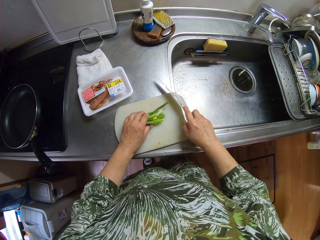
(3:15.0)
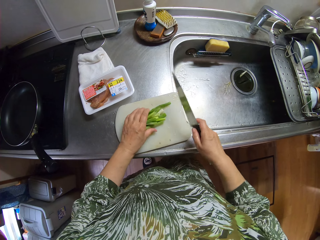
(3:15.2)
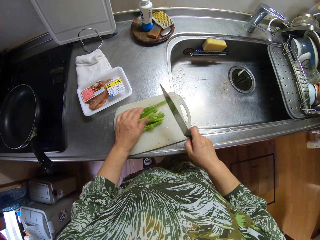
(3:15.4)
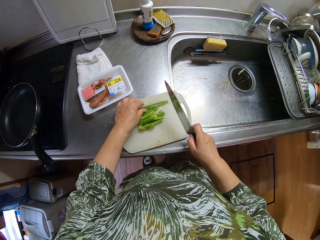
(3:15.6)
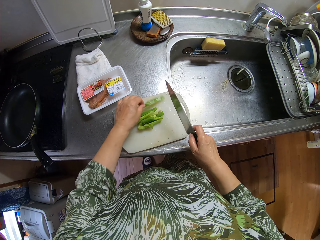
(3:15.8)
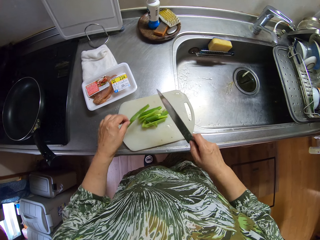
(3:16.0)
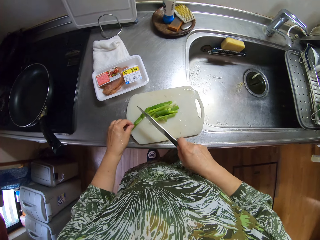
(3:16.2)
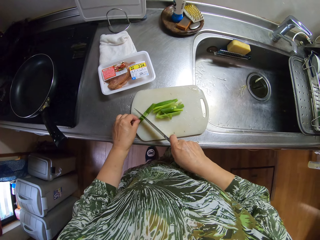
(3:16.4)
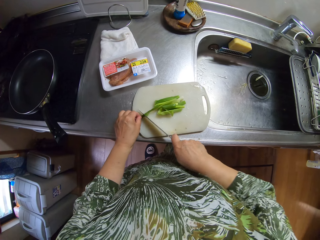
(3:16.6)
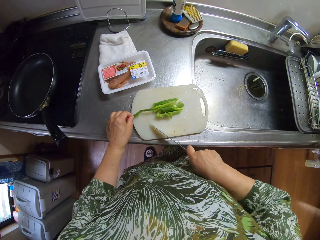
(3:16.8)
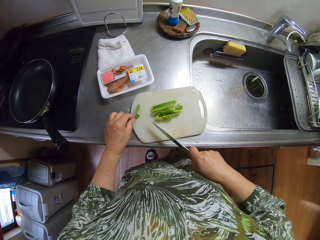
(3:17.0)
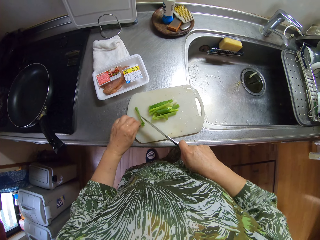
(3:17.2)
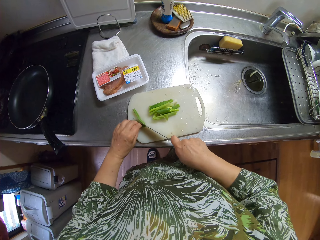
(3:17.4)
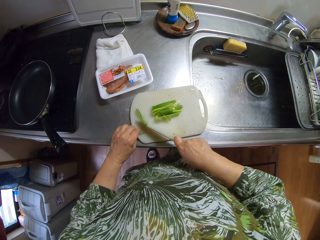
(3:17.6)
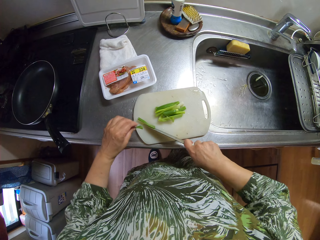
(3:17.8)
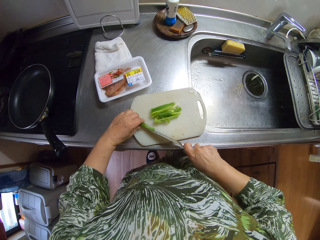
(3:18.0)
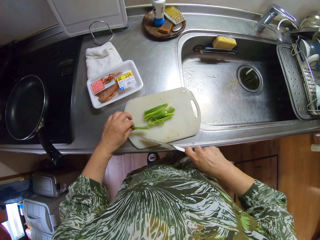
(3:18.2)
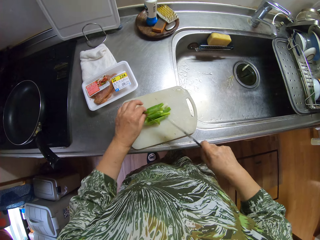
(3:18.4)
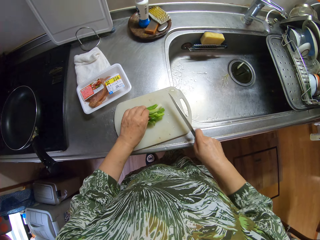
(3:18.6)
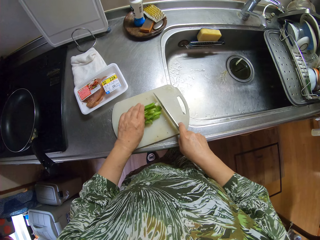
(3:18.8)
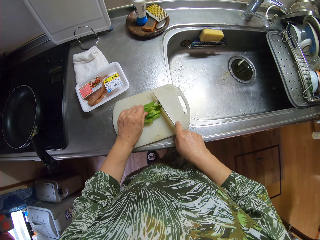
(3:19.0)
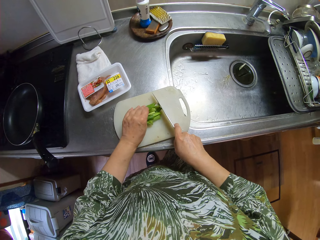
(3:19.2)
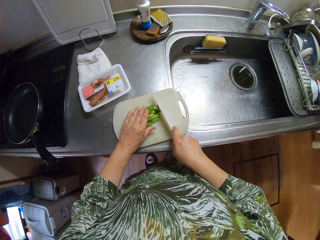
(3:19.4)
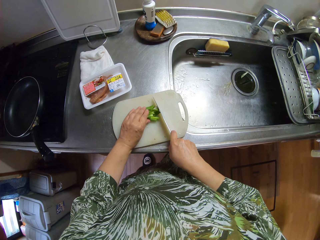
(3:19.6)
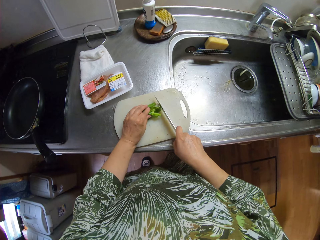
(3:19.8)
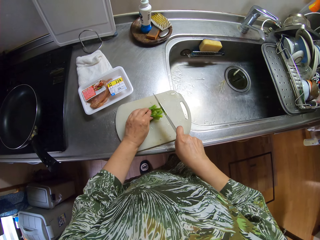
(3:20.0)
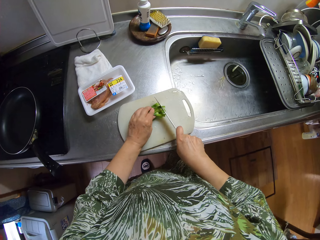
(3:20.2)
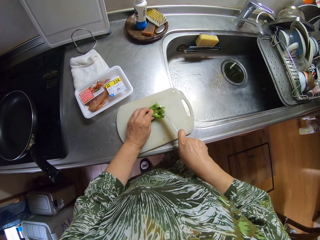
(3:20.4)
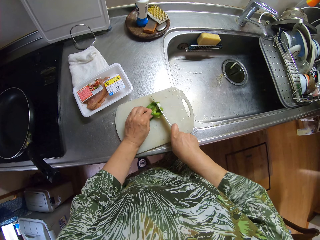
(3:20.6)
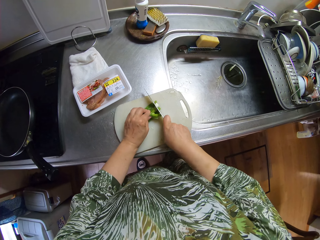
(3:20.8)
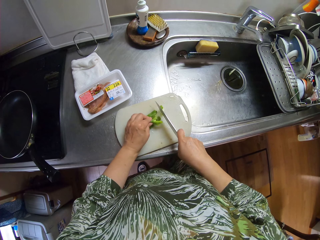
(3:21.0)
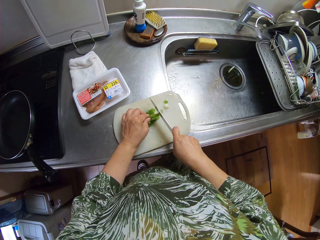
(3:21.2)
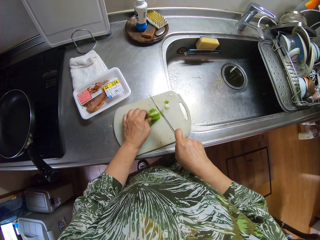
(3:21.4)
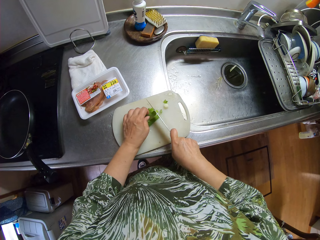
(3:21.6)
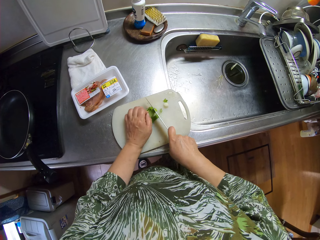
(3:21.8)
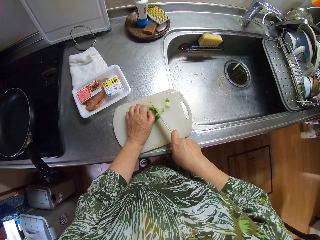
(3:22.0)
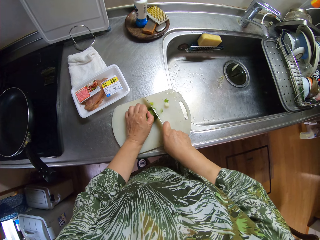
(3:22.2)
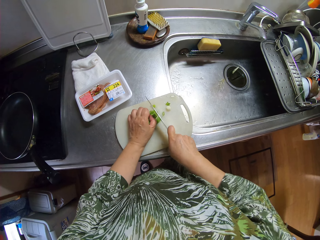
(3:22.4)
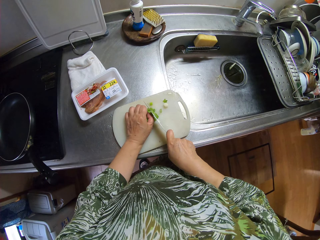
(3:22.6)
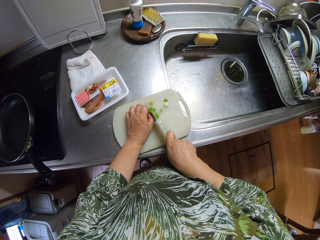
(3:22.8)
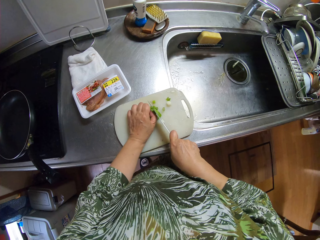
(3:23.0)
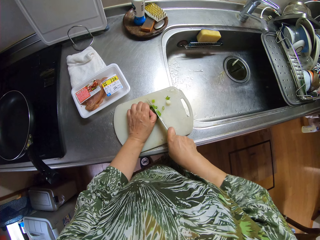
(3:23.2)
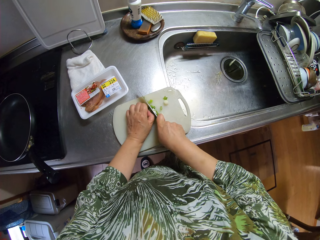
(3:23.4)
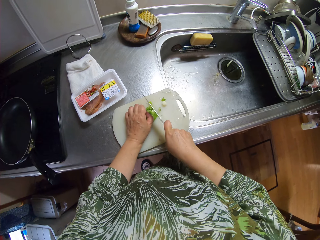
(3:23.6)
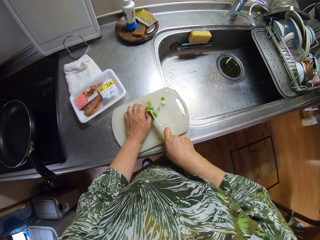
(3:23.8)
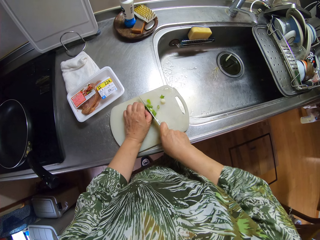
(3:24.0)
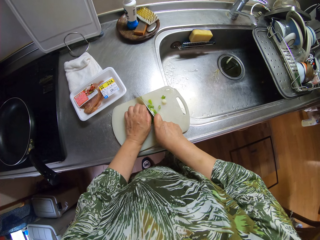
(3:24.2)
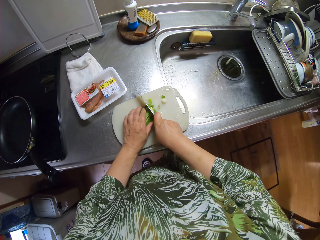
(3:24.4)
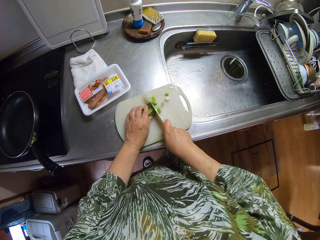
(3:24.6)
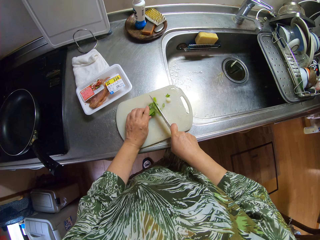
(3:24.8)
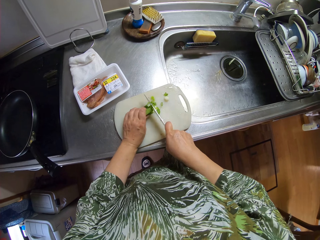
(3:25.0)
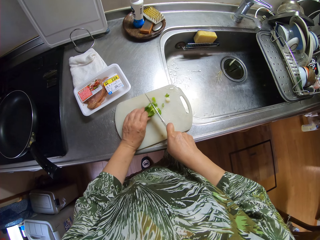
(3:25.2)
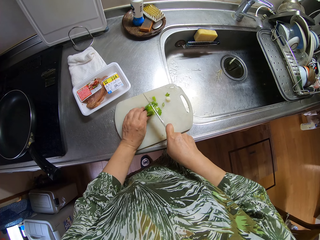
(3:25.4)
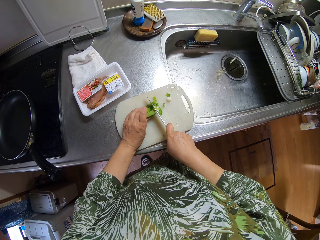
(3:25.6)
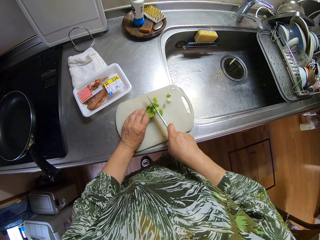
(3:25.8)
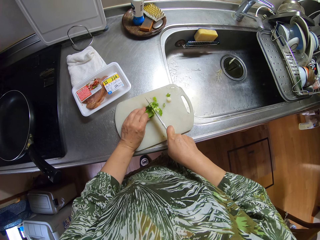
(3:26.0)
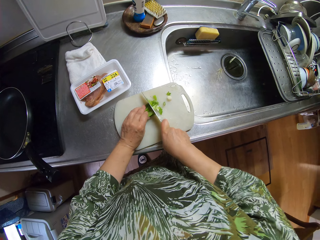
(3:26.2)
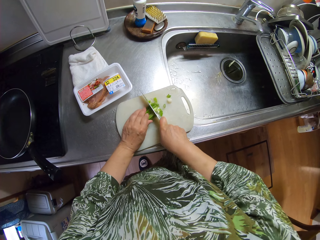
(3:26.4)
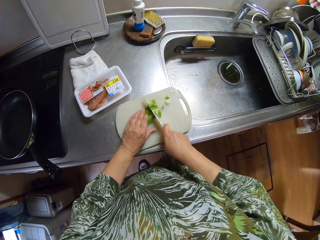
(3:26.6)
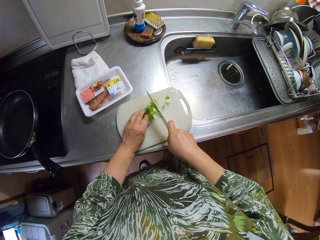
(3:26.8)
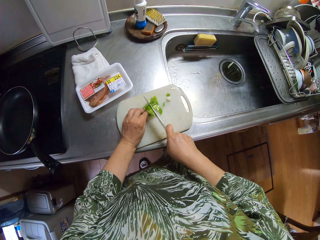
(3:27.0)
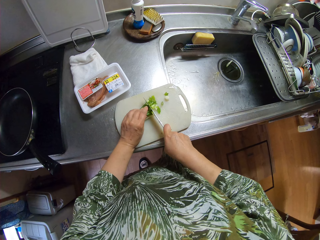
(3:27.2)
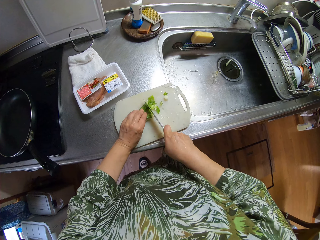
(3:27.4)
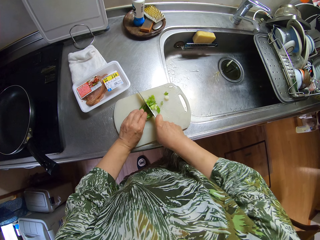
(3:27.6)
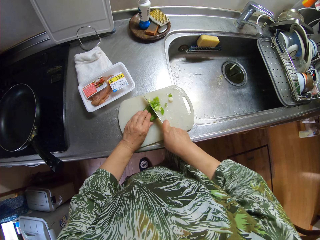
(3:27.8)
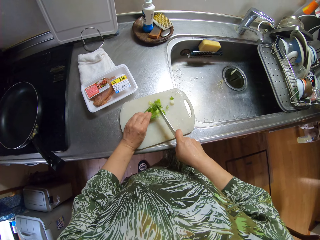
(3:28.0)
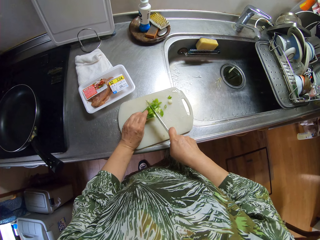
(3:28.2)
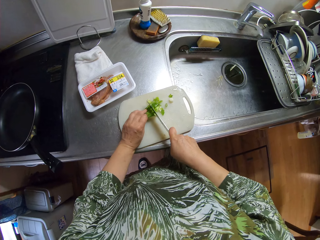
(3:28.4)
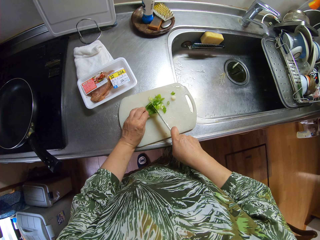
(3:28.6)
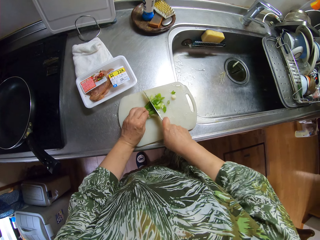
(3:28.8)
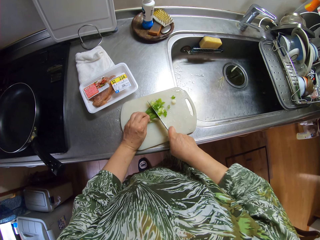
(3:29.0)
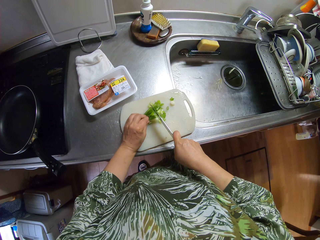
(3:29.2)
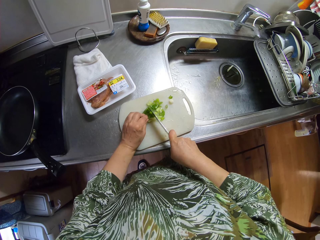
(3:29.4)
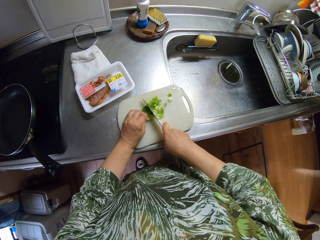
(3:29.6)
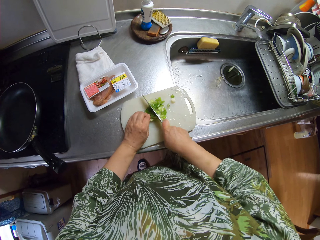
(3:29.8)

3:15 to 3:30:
The camera wearer picks up the knife. They adjust an onion piece on the chopping board. They cut the onion piece with the knife. They adjust the onion pieces on the chopping board. They cut the onion pieces with the knife. They adjust the onion pieces on the chopping board. They cut the onion pieces with the knife.

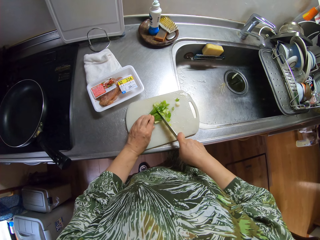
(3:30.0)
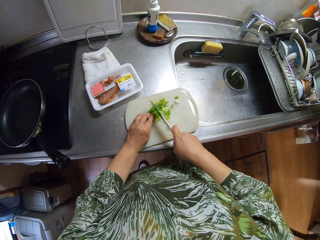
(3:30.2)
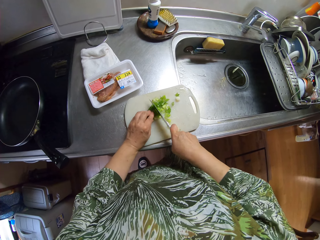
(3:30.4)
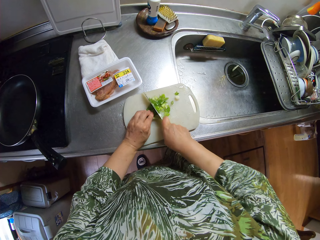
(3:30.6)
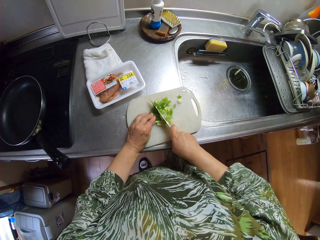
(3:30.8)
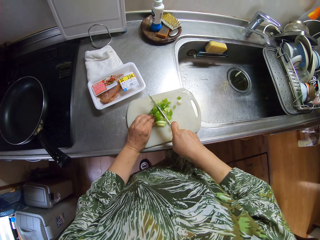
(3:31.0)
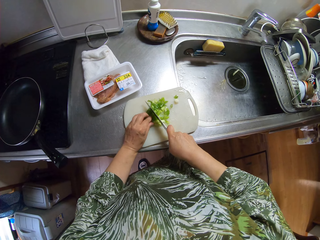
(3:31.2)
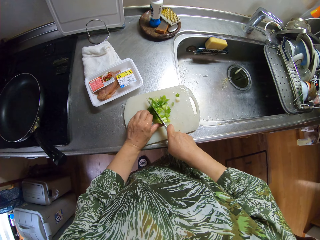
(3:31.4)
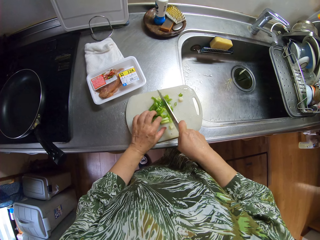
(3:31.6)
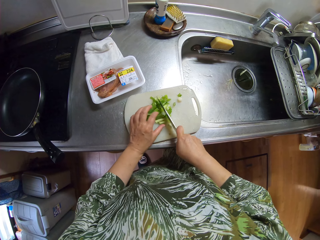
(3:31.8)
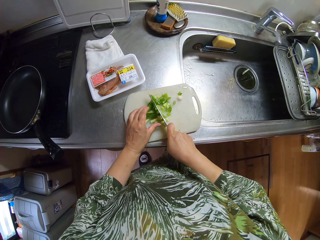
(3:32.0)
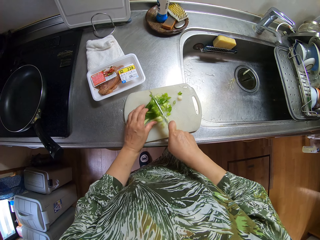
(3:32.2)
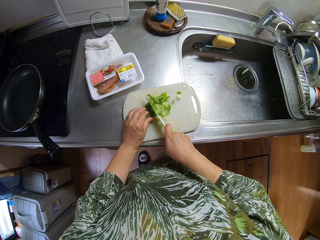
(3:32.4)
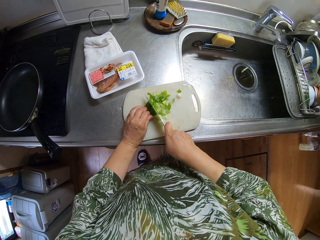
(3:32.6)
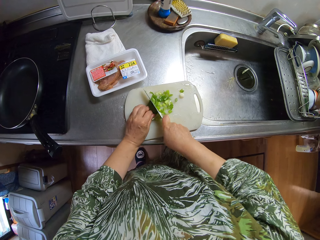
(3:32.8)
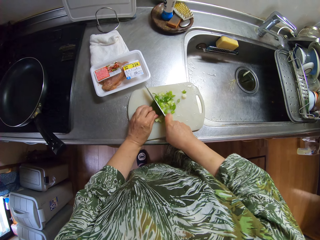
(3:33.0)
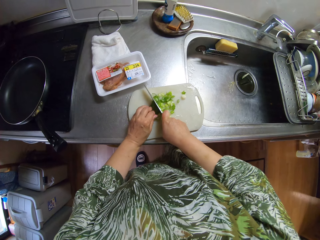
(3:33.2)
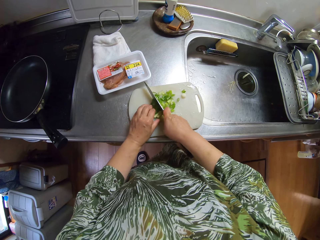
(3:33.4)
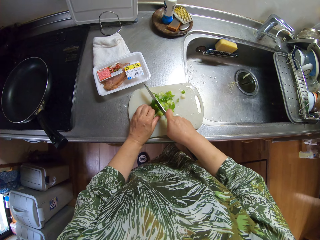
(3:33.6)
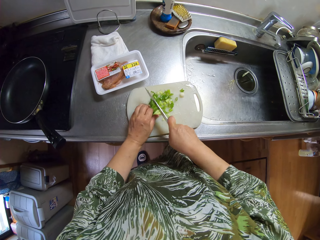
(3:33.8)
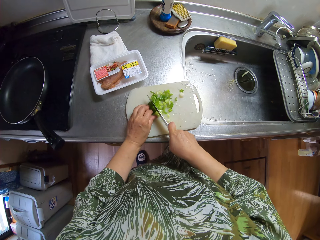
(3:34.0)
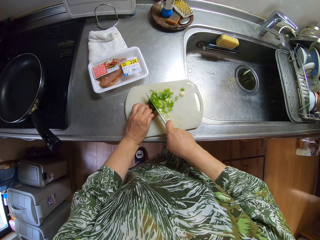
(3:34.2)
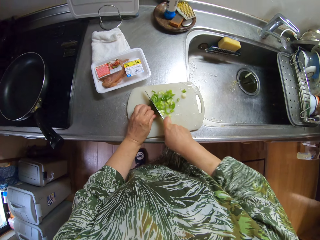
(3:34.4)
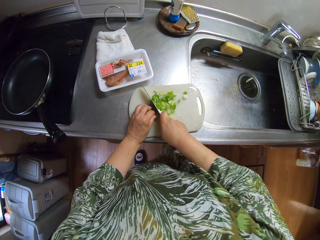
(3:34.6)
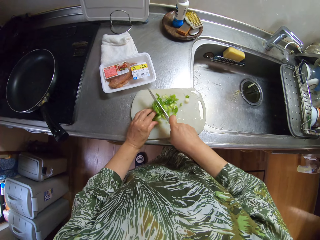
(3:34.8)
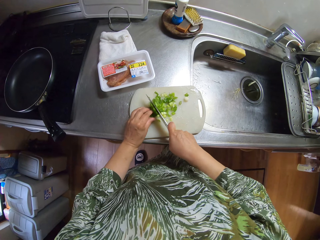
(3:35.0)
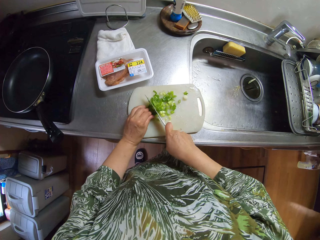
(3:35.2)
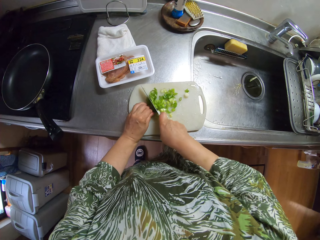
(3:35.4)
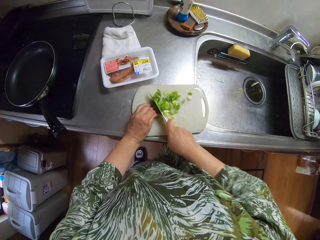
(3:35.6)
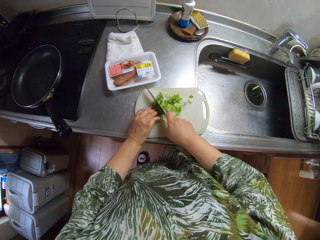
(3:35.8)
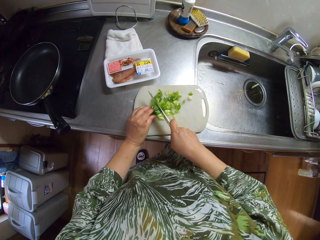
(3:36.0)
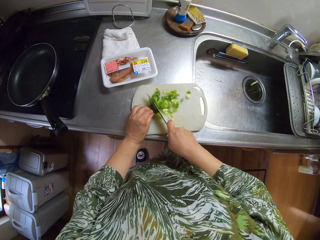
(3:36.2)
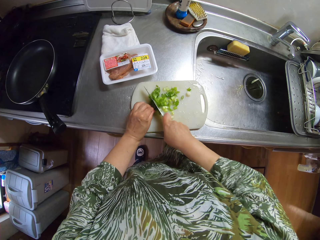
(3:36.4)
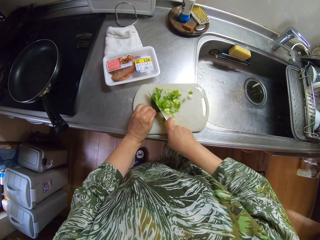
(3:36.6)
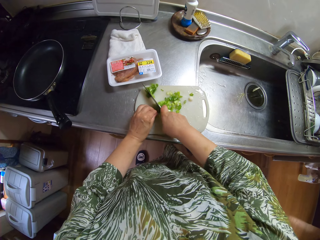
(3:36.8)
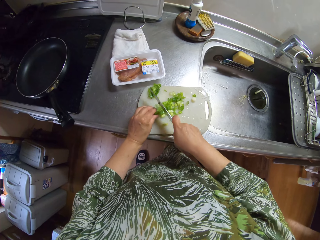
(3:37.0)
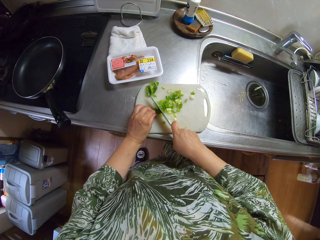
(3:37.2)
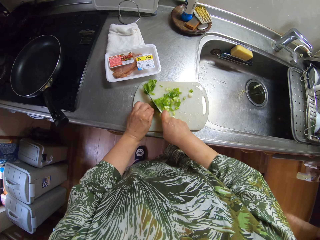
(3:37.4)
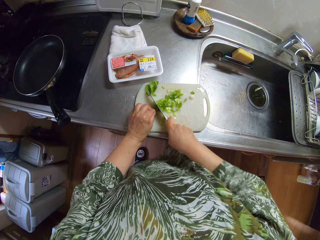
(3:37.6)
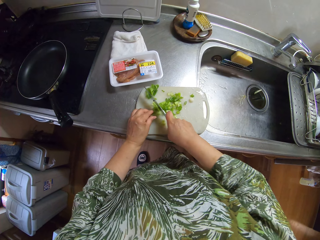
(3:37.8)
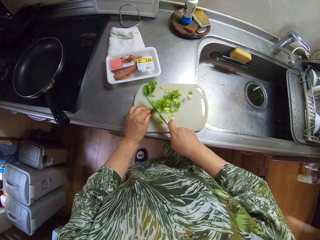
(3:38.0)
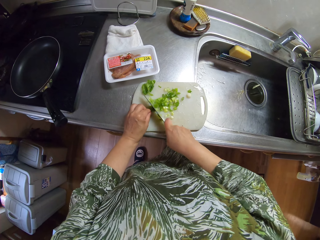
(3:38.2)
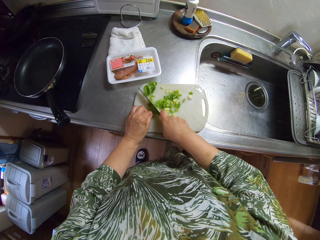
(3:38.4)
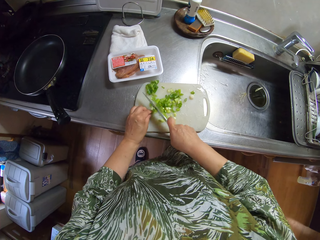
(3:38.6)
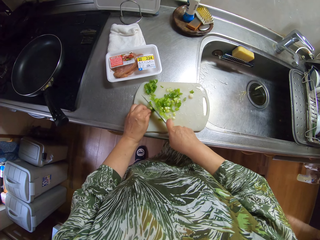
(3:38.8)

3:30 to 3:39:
The camera wearer adjusts the onion pieces on the chopping board. They cut the onion pieces with the knife.
